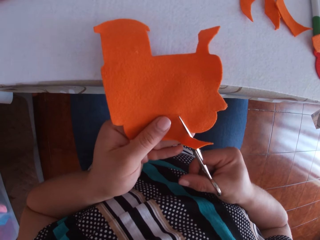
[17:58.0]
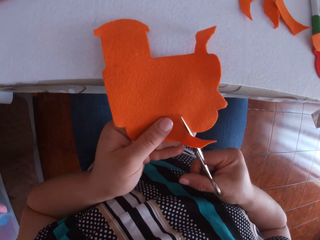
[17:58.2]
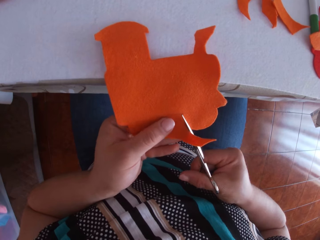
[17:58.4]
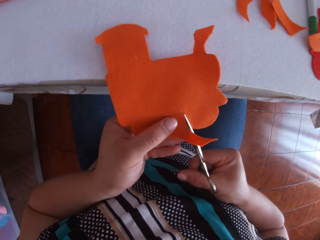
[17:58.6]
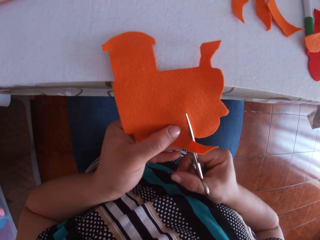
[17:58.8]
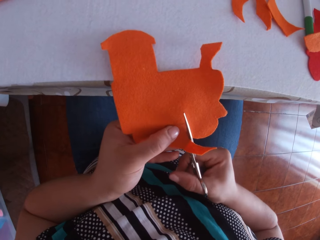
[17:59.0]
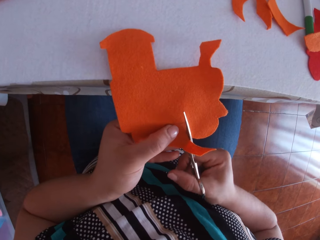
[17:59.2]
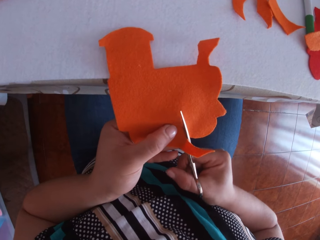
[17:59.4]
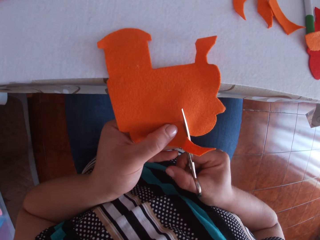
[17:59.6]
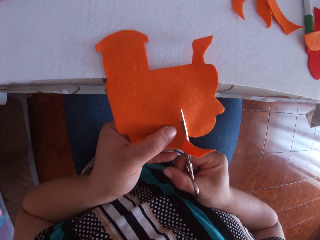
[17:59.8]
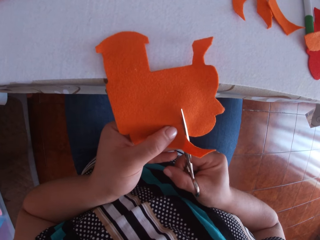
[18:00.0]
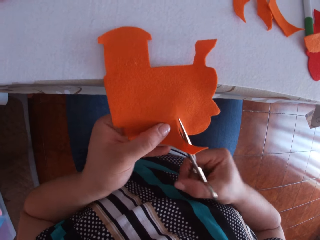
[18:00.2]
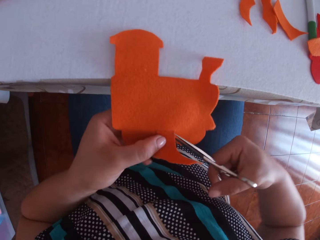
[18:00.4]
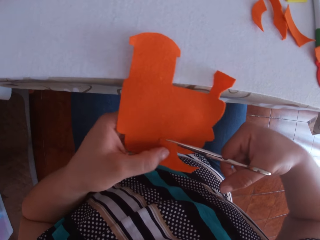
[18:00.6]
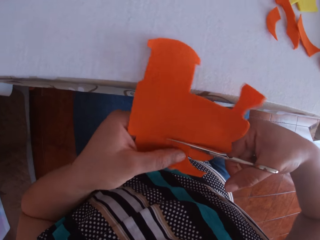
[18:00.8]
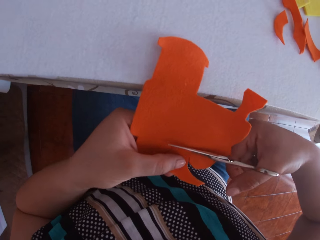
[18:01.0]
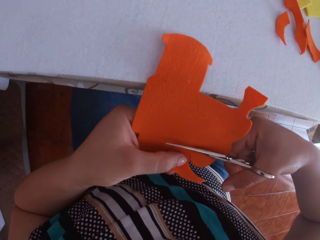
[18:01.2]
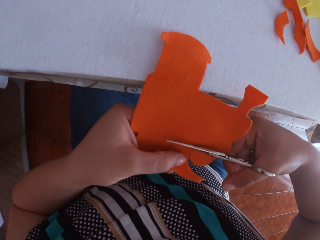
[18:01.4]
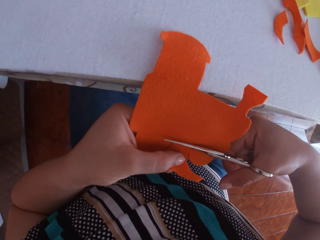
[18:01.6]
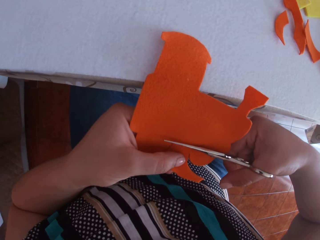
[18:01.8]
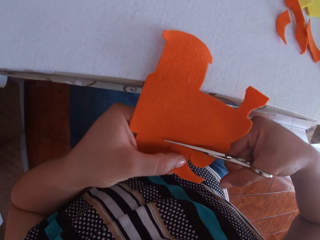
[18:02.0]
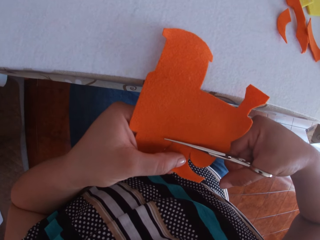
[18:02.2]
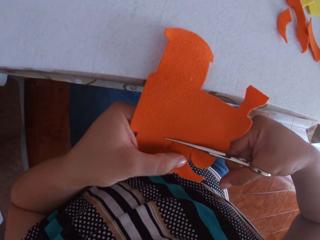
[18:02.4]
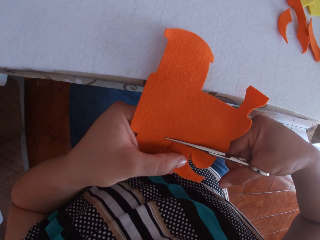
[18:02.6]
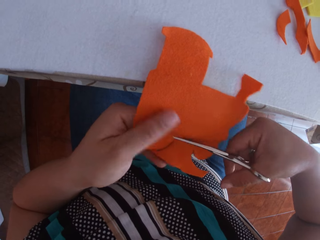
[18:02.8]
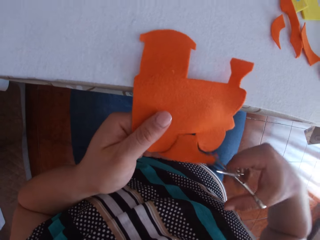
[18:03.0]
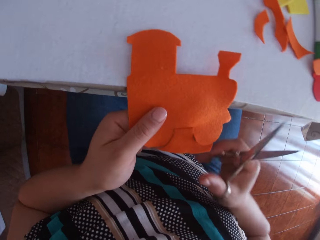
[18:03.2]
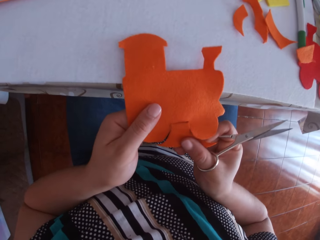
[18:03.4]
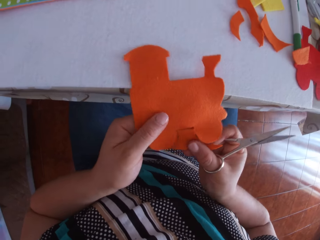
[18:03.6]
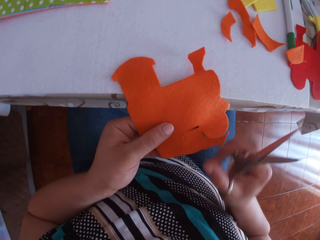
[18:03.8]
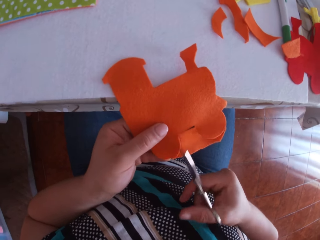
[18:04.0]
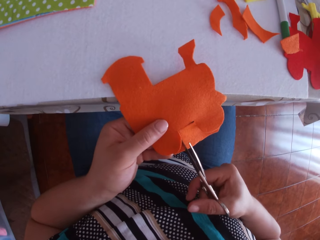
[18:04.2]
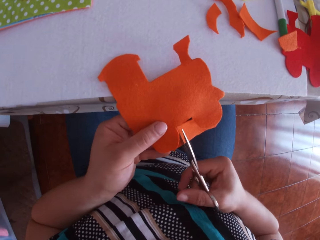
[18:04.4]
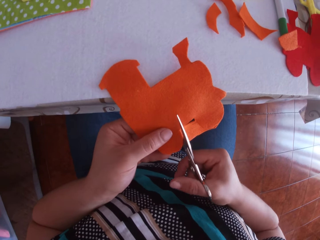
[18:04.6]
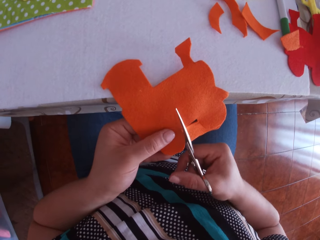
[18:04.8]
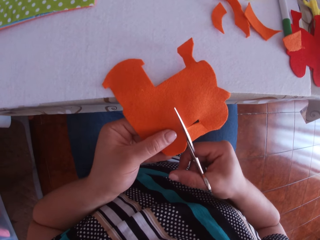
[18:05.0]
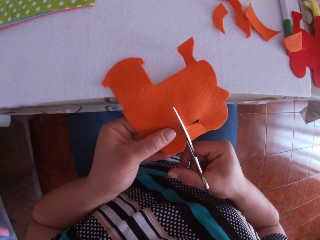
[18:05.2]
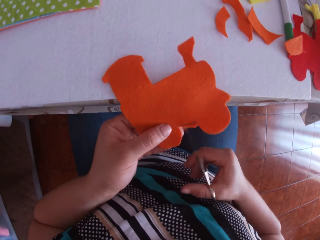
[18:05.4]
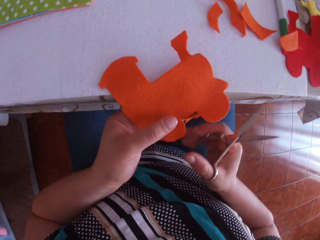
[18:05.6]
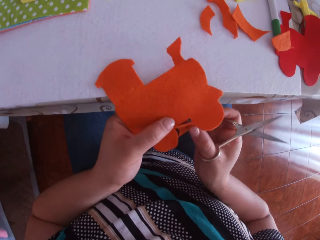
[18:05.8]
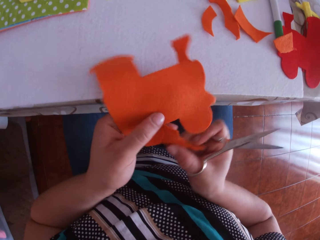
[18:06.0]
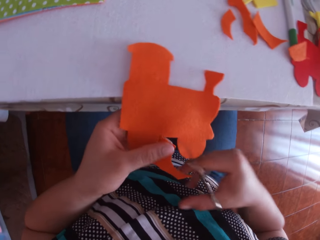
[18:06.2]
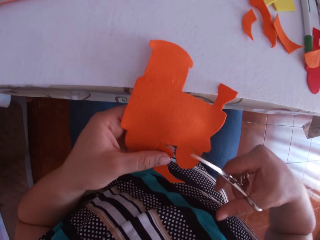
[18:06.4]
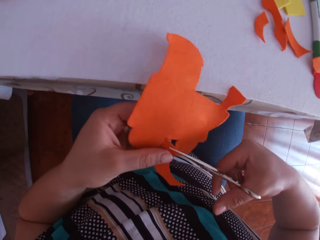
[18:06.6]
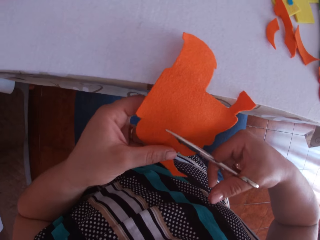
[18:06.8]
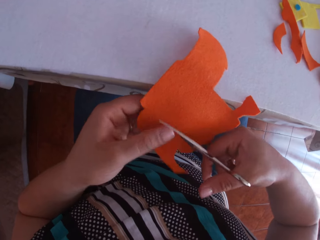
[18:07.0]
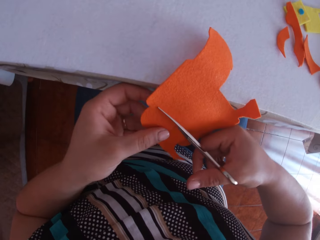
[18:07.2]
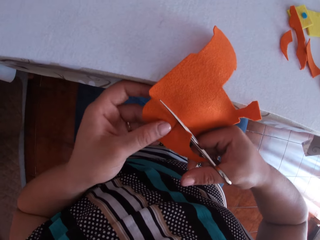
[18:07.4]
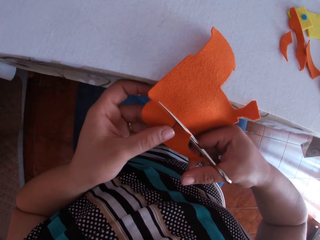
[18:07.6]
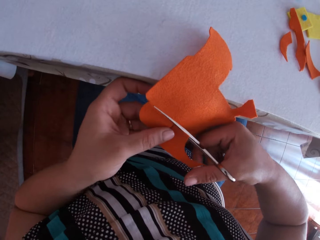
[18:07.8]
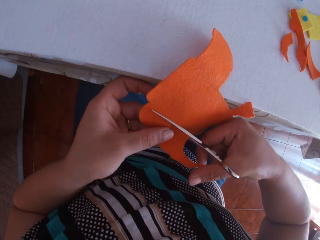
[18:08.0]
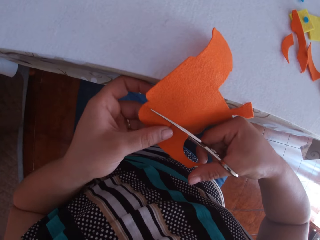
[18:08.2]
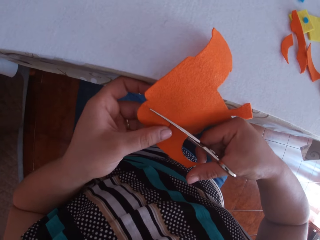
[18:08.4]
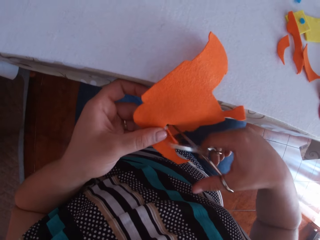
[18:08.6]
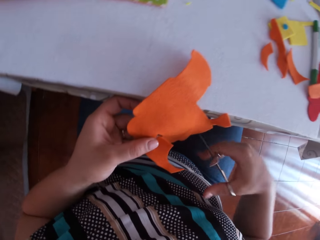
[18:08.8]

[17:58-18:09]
The camera wearer cuts the orange cardboard or felt material with scissors in her right hand. She holds the orange cardboard with her left hand. She adjusts the orange cardboard with her right hand. She swings her hand. She cuts the orange cardboard with the scissors in her right hand. She turns the felt material. She cuts the felt material using the pair of scissors.

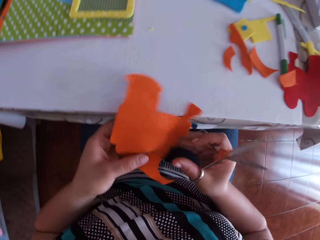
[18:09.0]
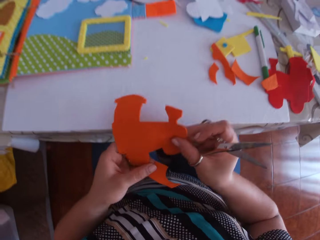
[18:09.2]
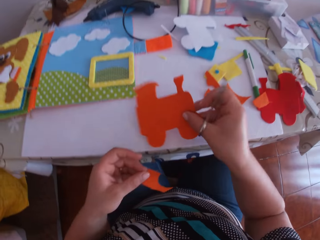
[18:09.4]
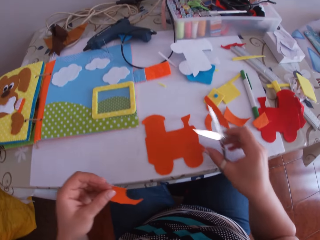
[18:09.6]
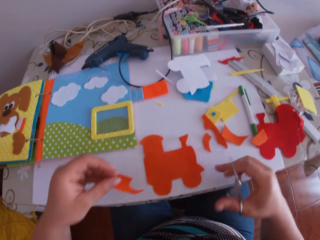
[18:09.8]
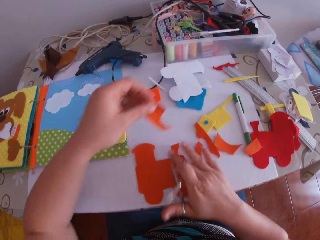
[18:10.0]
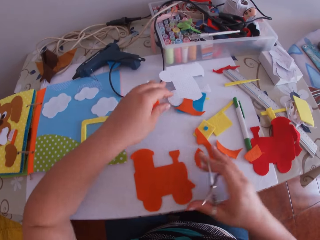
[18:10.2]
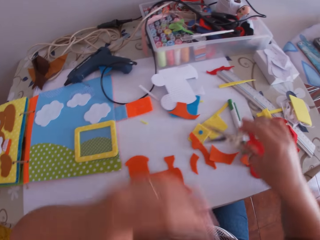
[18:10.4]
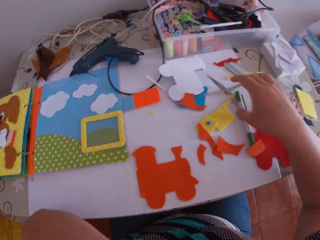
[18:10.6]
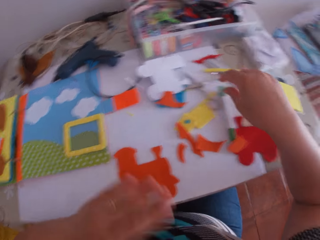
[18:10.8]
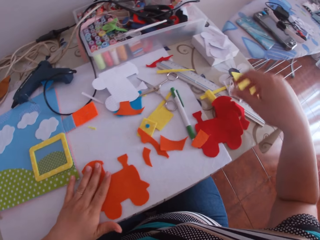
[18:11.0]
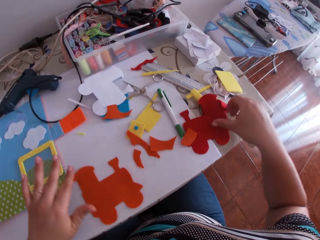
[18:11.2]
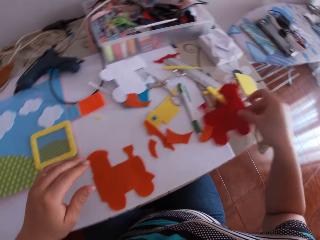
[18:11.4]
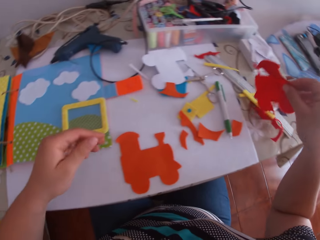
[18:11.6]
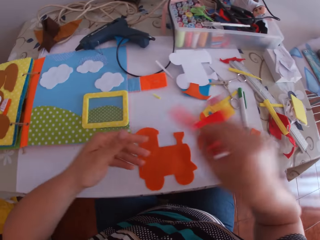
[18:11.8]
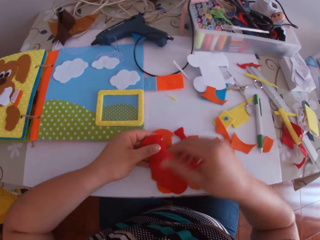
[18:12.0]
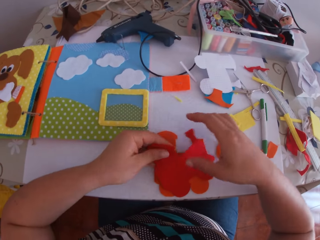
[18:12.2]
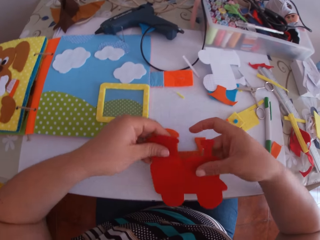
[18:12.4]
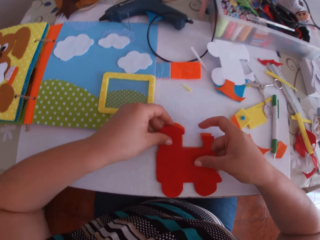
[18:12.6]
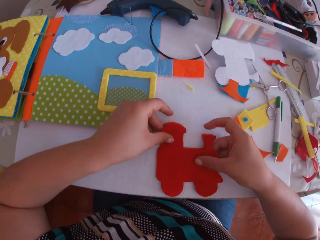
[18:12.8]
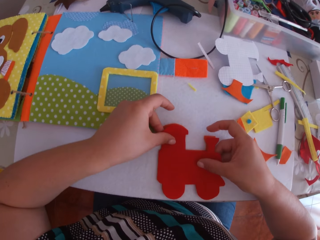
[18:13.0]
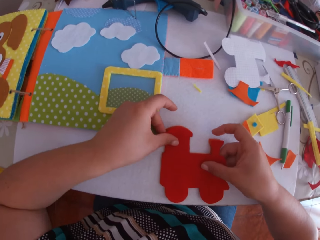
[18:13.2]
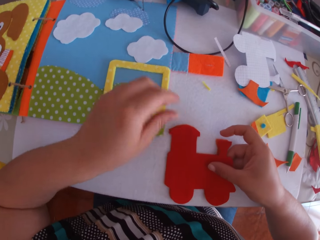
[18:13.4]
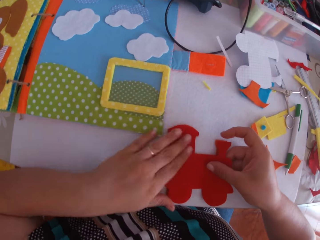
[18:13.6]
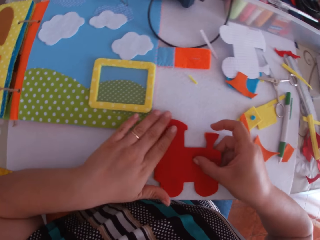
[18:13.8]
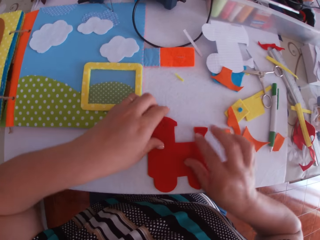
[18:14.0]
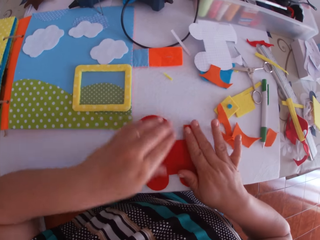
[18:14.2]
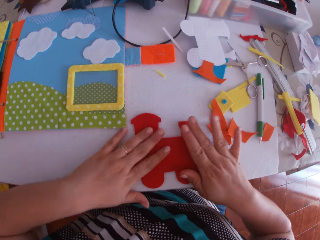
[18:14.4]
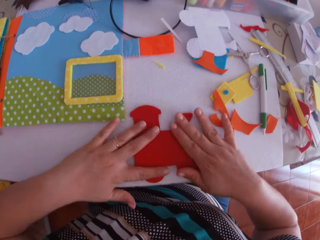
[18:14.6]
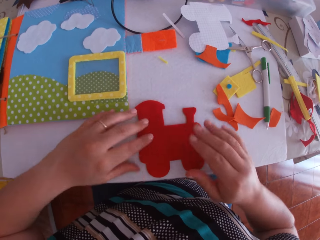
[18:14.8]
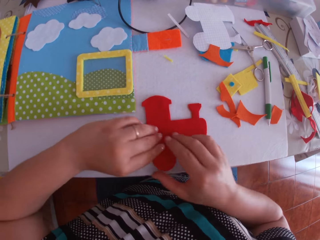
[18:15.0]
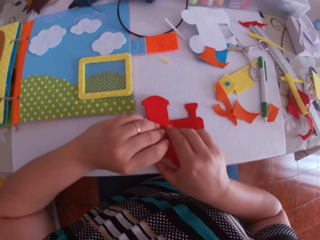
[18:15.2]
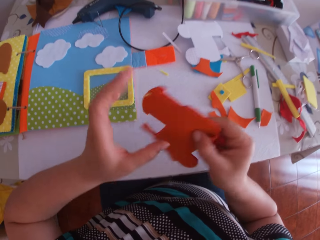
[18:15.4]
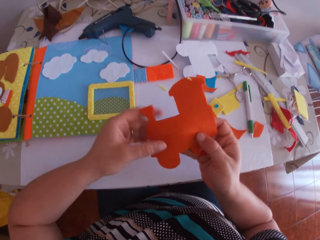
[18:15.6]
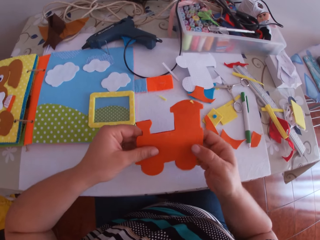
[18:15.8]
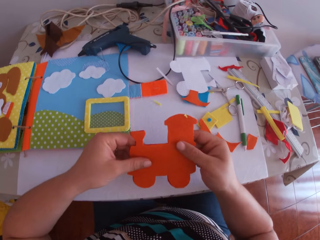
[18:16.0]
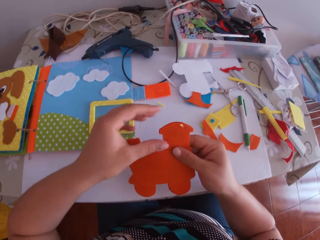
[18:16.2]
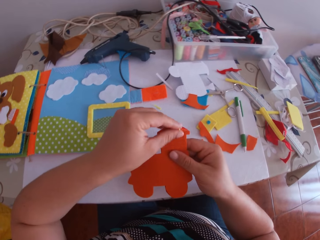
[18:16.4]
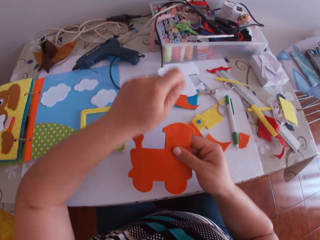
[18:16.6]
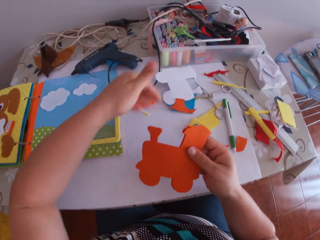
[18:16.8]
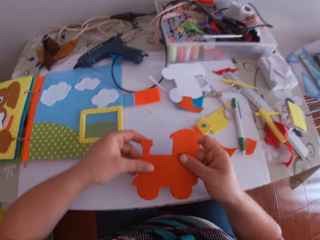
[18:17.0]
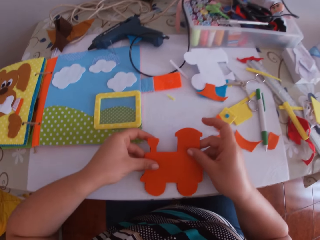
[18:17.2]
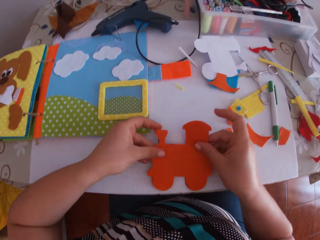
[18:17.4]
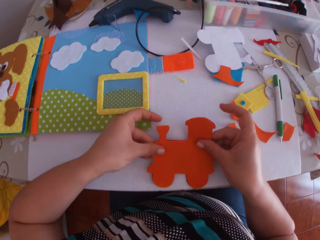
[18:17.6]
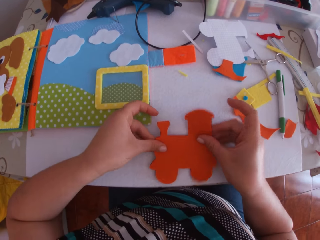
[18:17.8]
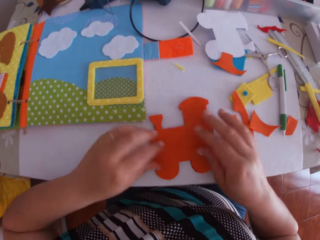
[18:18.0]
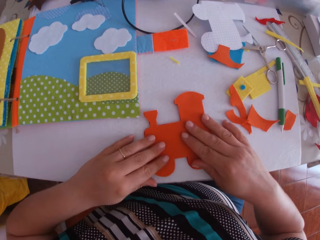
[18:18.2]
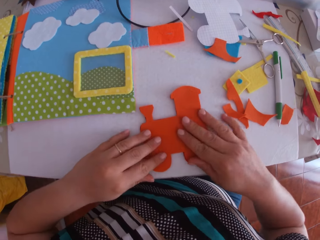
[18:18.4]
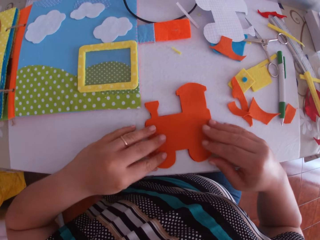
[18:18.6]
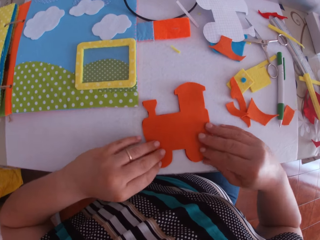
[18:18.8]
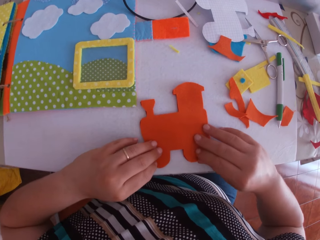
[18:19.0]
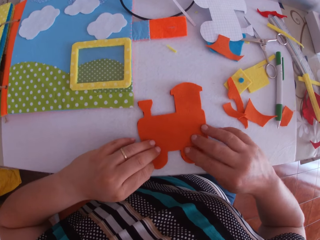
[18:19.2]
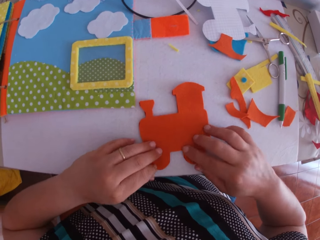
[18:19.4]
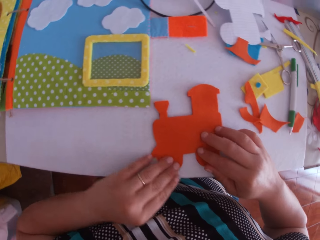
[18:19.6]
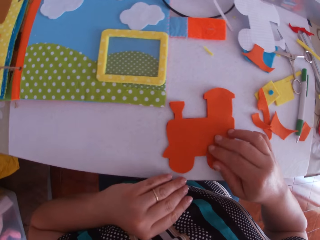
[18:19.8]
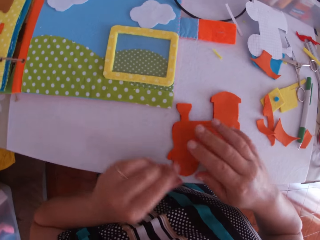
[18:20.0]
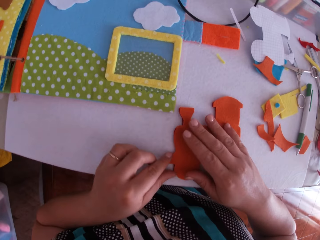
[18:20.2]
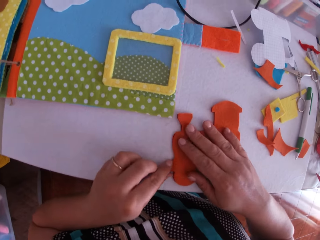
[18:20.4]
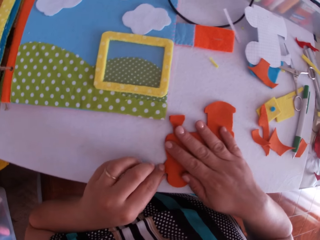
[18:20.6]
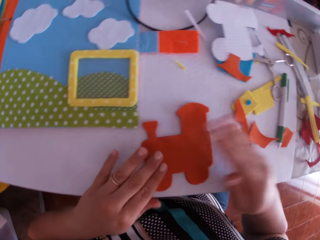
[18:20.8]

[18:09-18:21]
The camera wearer swings her hand. She holds the felt material. She removes a piece from the orange cardboard with her left hand. She places the orange cardboard on a table with her right hand. She swings her hand. She places the piece of the orange cardboard on the table with her left hand. She swings her hand. She places the scissors on the table with her right hand. She swings her hand. She picks up a red cardboard or felt train craft from the table with her right hand. She transfers the red cardboard from her right hand to her left hand. She holds the felt train craft with the left hand. She swings her hand. She holds the felt train craft with the right hand. She places the red cardboard on the orange cardboard with both hands. She swings her hand. She touches the felt train craft. She spreads the red and orange cardboard on the table with both hands. She lifts the cardboards with both hands. She turns the felt train craft. She swings her hand. She wipes the cardboards with her left hand. She holds the felt train craft. She places the cardboards on the table with both hands. She swings her hand. She places both hands on the cardboard. She swings her hand. She touches the felt train craft. She swings her hand. She touches the felt train craft.
